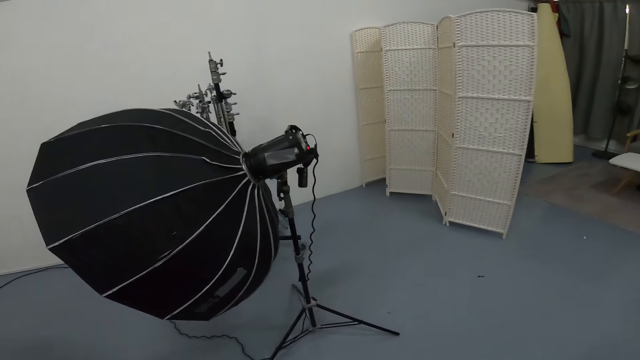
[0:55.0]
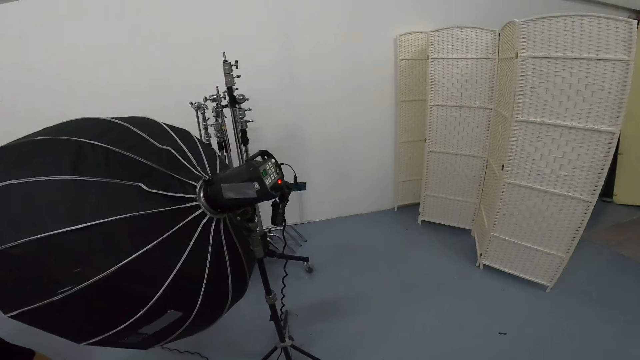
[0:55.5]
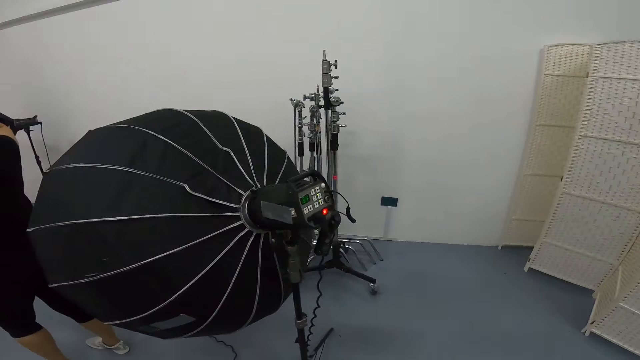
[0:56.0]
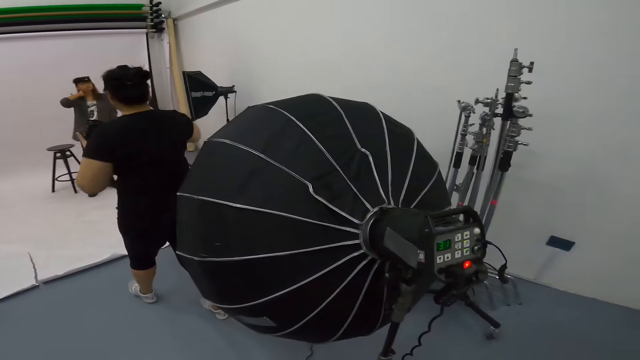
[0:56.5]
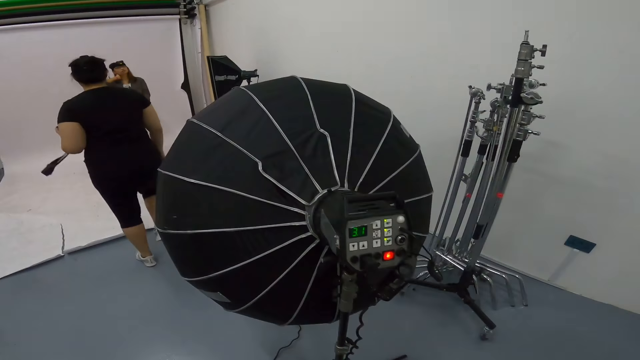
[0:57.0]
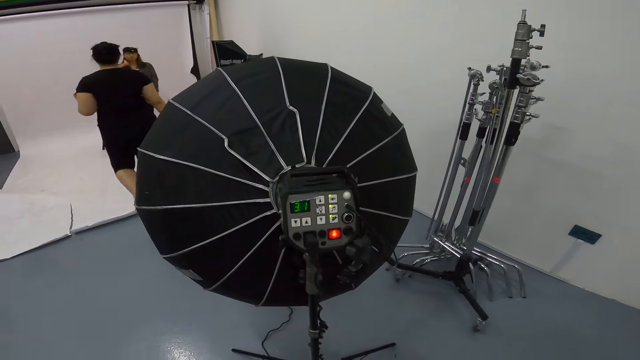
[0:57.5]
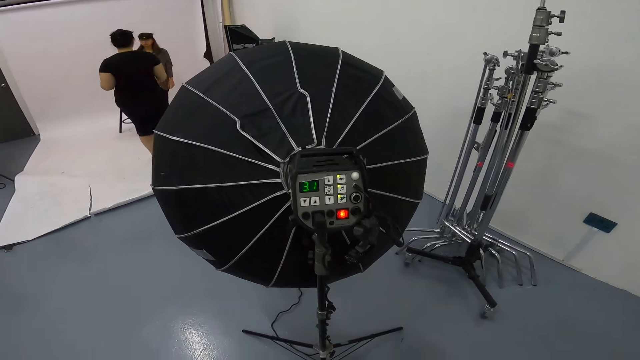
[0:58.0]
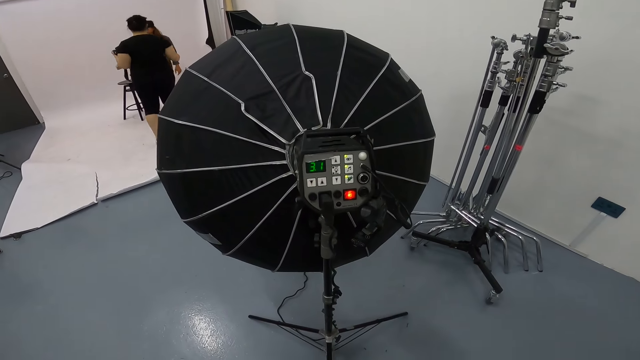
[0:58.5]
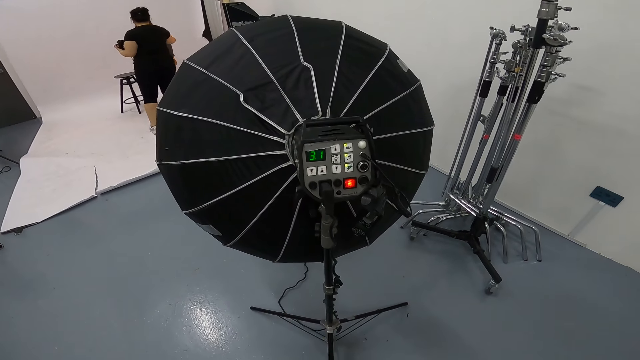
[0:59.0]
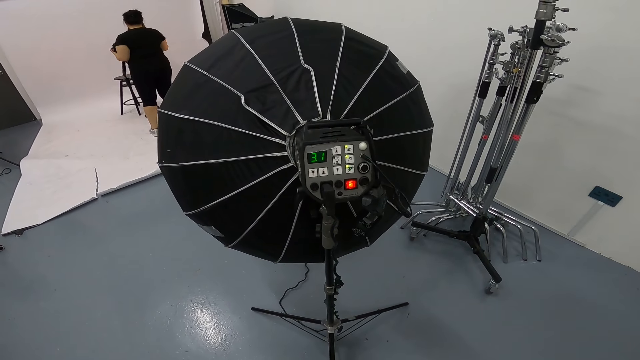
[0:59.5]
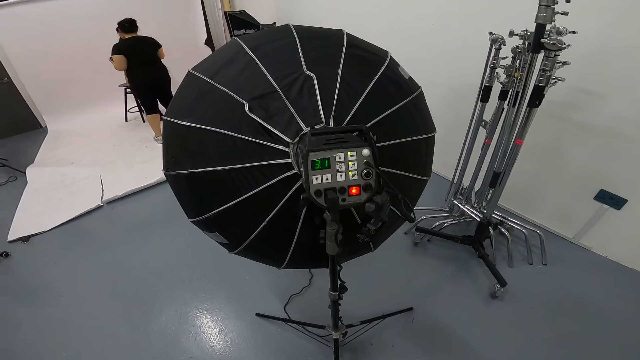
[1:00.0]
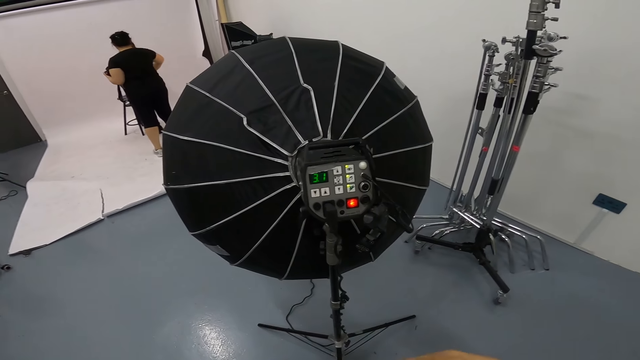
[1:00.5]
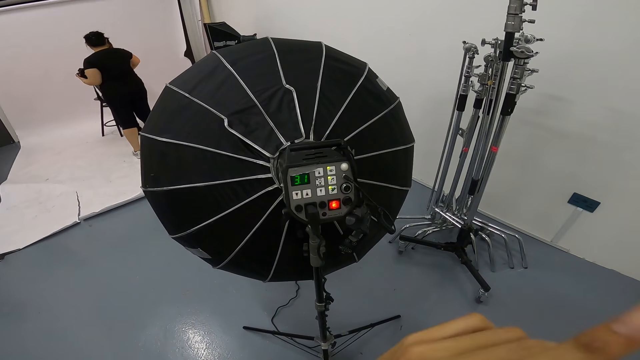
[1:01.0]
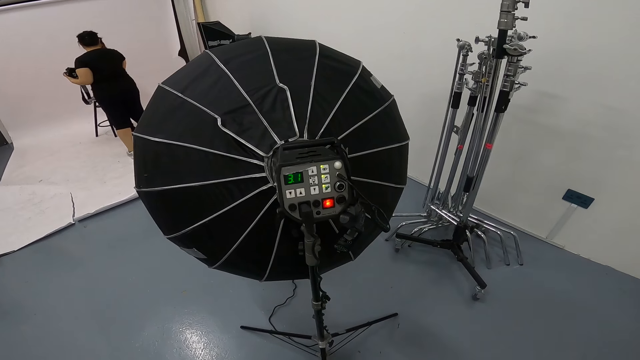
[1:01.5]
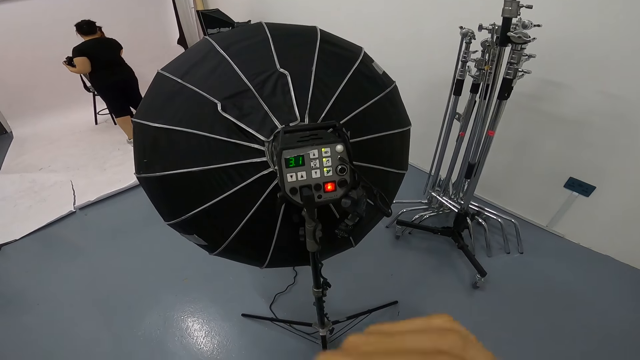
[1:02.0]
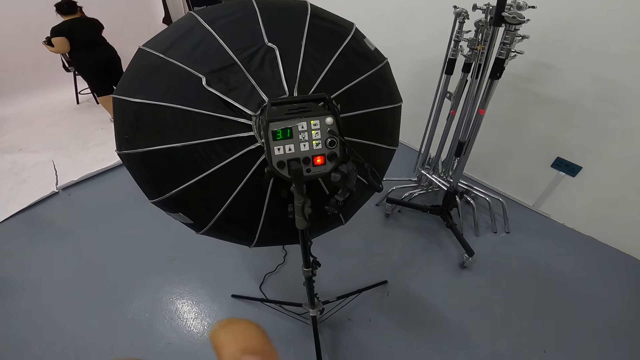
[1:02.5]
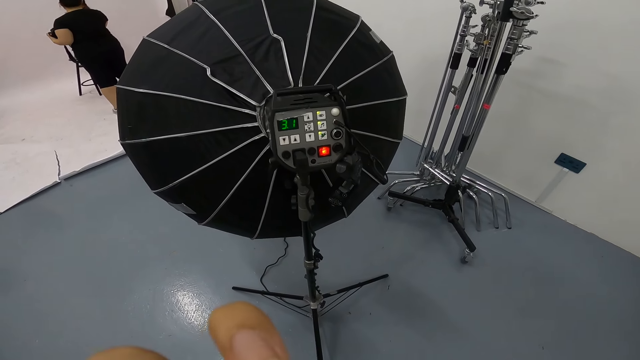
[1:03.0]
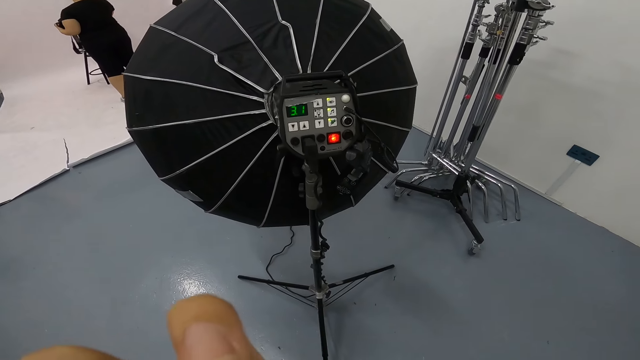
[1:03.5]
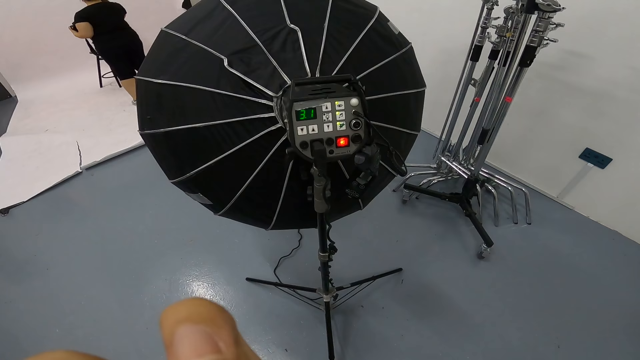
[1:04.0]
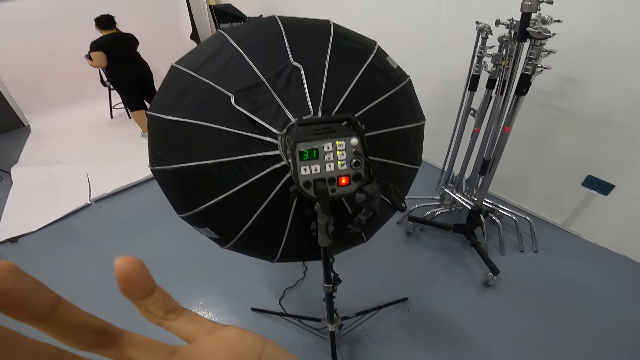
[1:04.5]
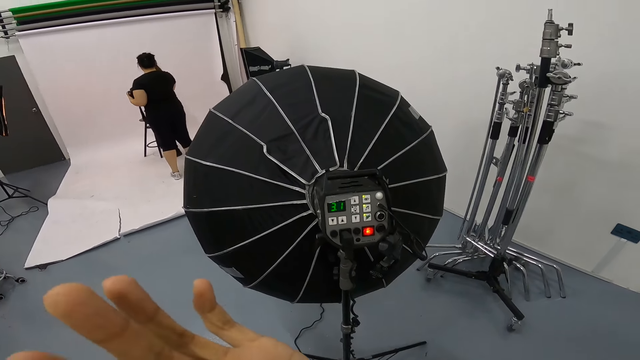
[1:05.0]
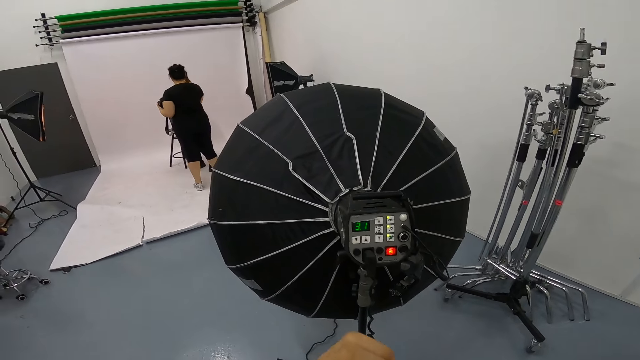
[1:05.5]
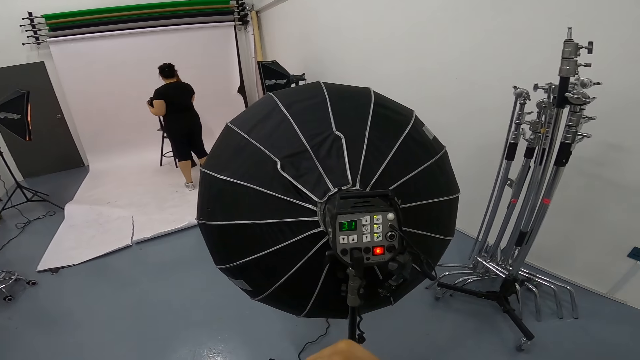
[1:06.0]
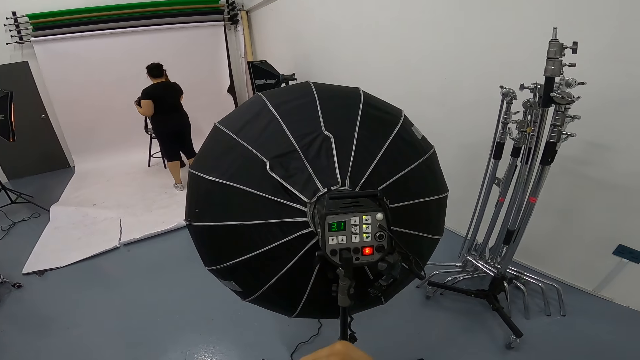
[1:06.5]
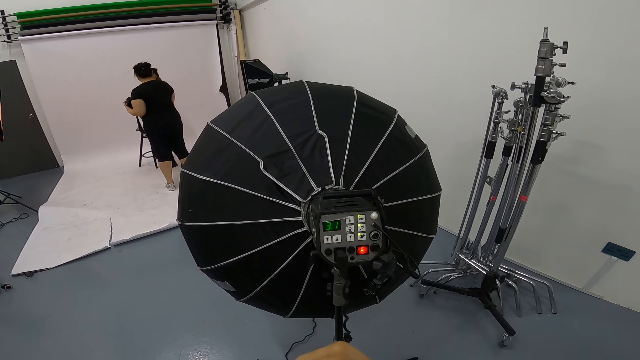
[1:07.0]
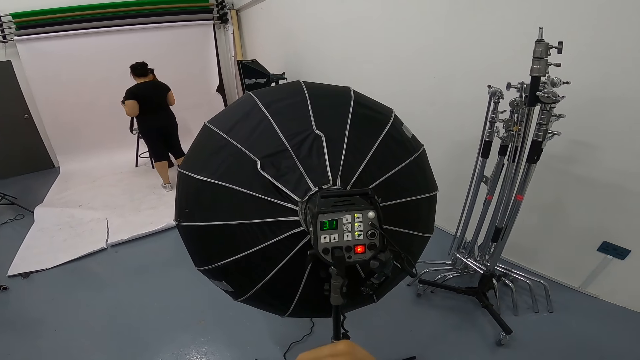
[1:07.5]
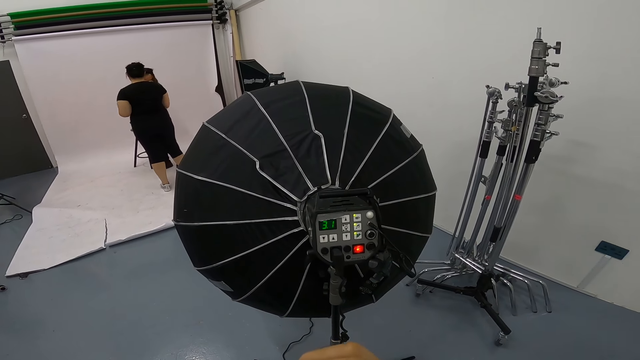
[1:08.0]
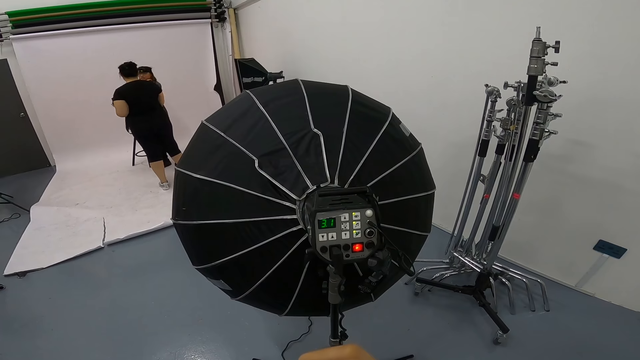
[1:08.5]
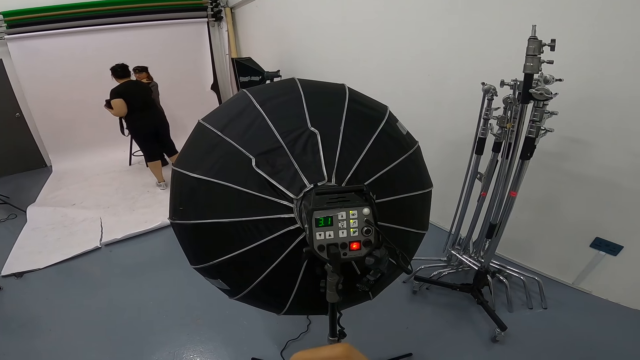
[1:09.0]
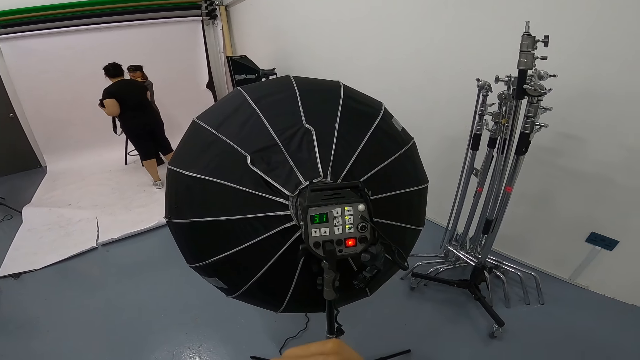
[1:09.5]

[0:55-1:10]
A woman walks around the room. Another woman holds her neck. The camera wearer stands beside the studio lighting umbrella. The first woman moves the other woman. The camera wearer touches the face. He moves his hand. He looks at the studio lighting umbrella.

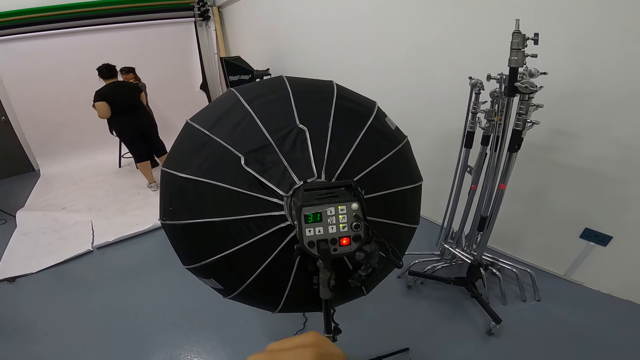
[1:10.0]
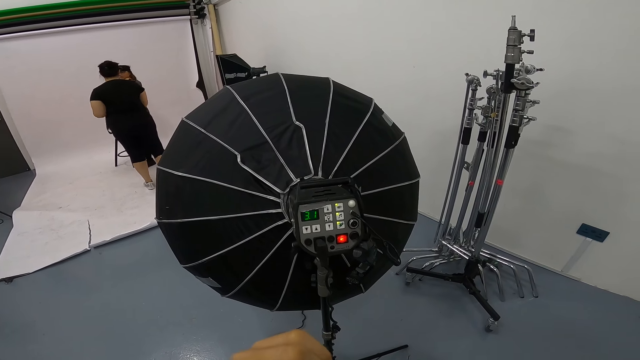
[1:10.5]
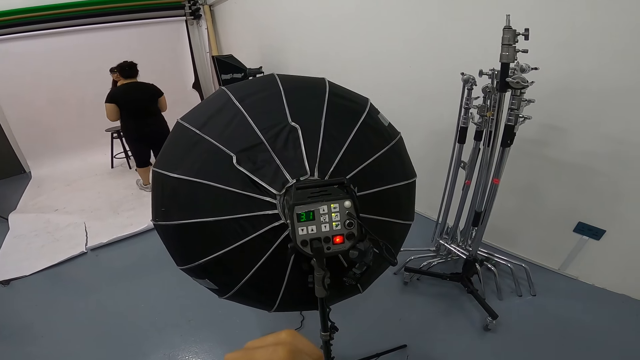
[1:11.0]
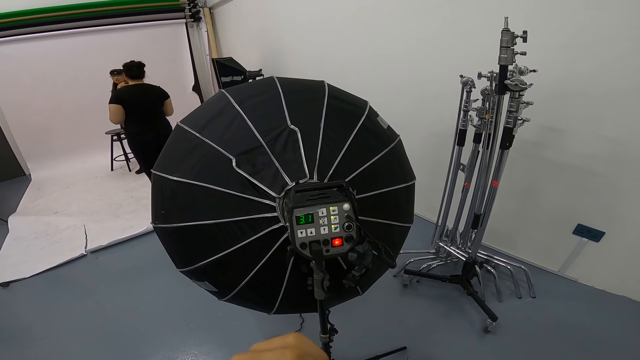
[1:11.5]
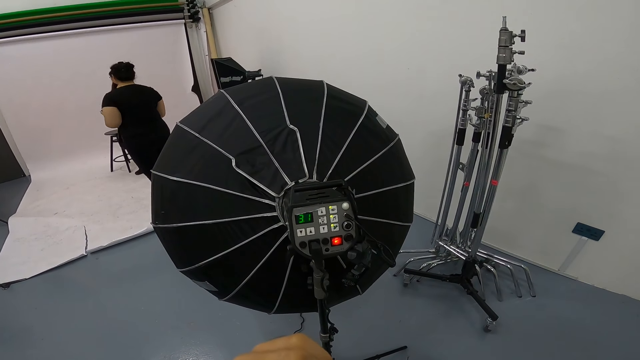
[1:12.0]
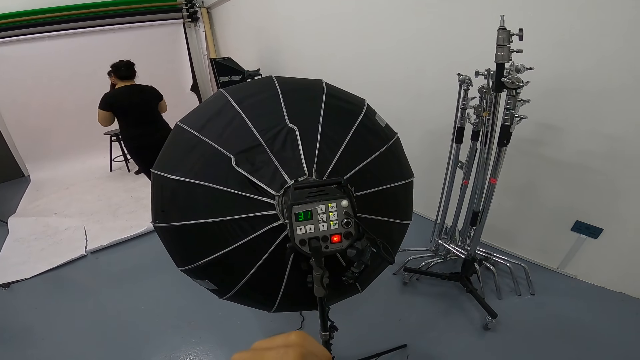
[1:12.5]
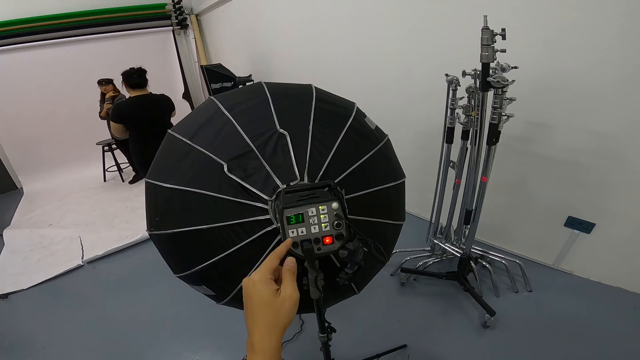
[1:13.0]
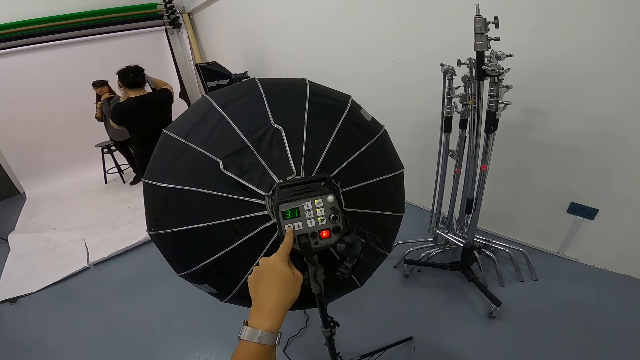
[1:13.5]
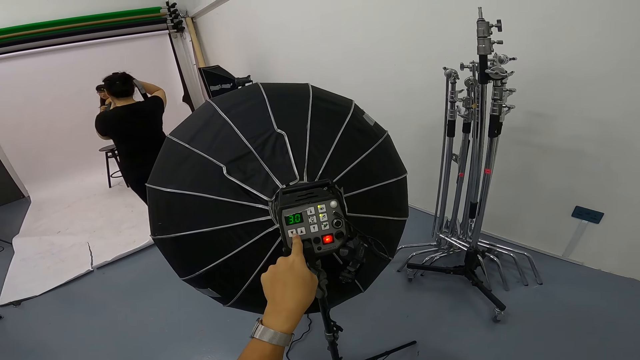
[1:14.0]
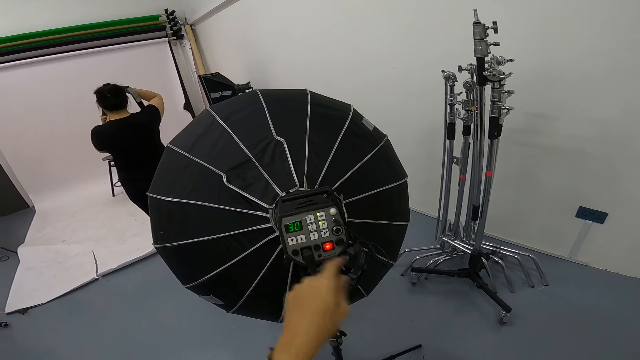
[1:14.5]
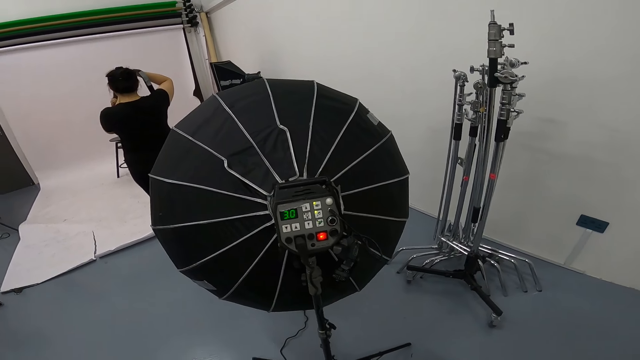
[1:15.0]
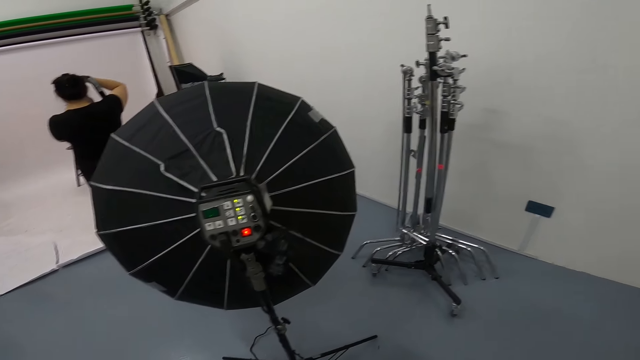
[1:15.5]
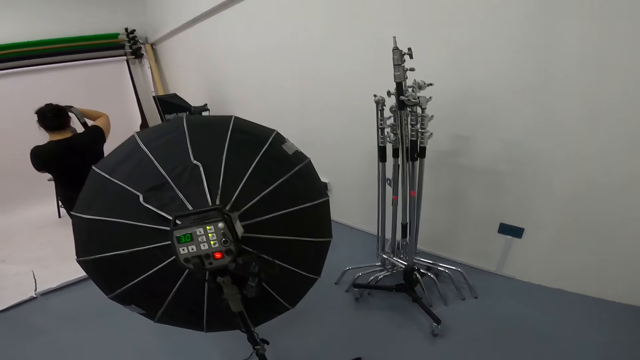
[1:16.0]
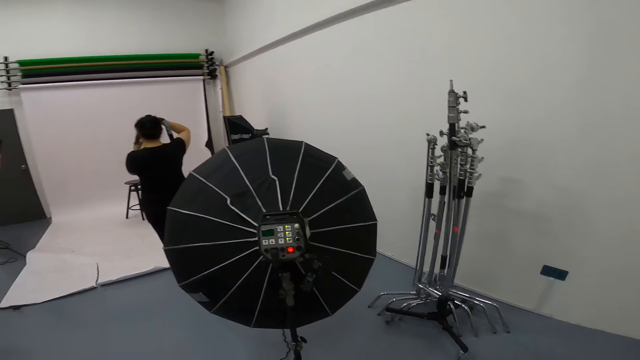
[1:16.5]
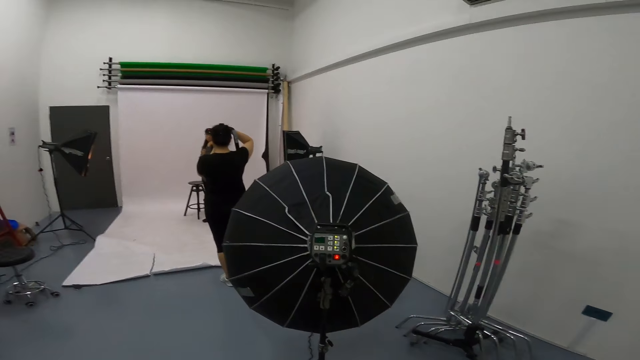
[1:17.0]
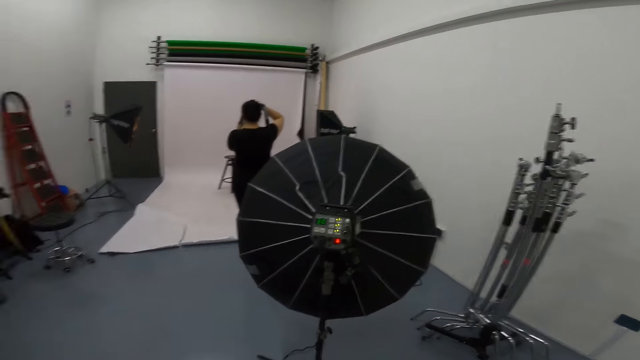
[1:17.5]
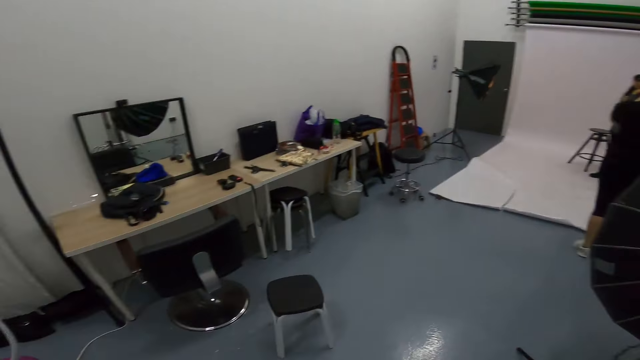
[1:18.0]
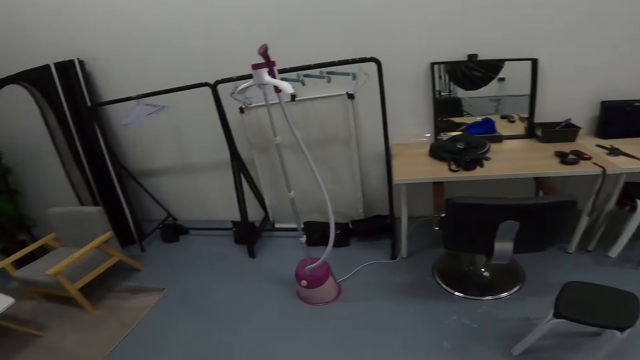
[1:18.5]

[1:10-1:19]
A woman steps behind. The camera wearer presses buttons. The woman takes a picture. The camera wearer sets the studio lighting umbrella. They look around the studio.
